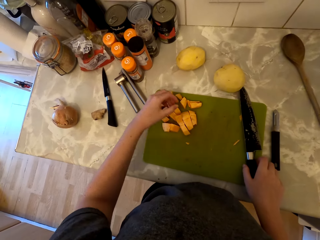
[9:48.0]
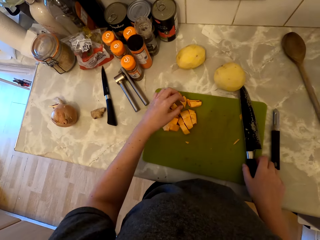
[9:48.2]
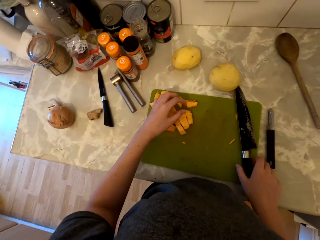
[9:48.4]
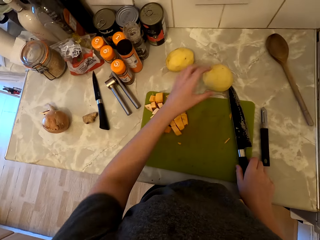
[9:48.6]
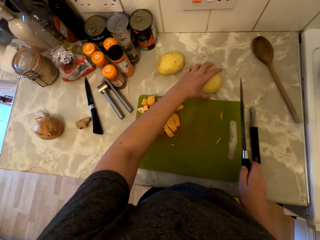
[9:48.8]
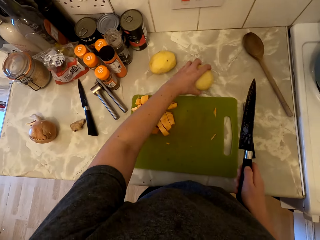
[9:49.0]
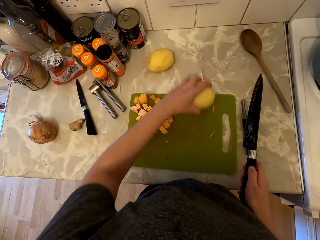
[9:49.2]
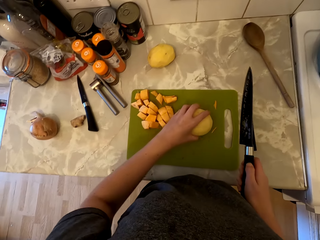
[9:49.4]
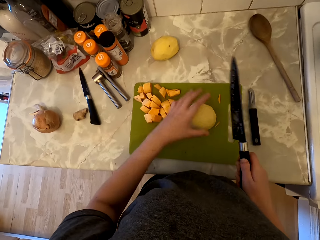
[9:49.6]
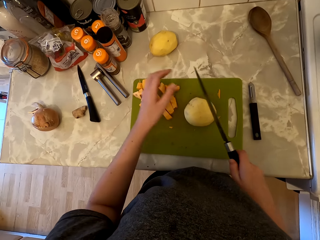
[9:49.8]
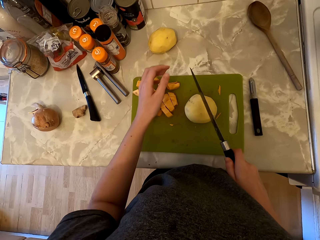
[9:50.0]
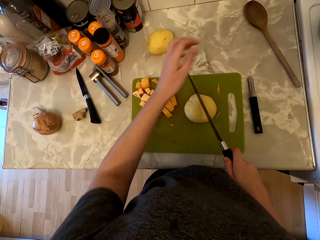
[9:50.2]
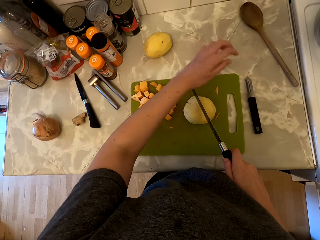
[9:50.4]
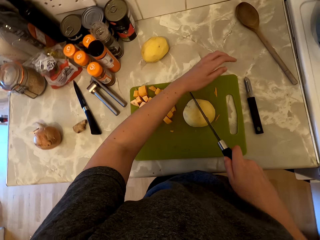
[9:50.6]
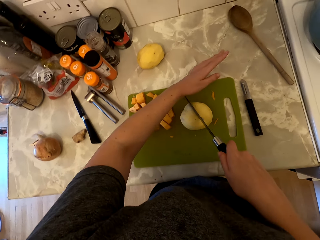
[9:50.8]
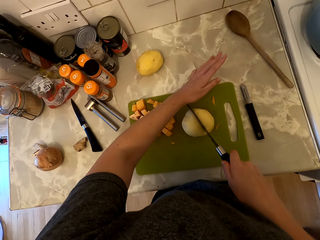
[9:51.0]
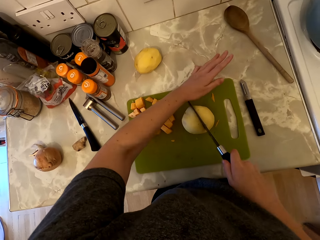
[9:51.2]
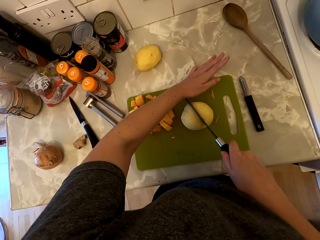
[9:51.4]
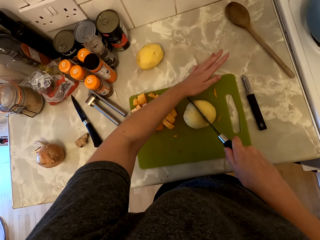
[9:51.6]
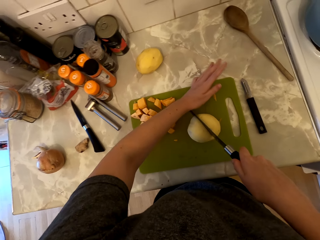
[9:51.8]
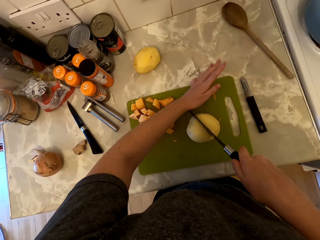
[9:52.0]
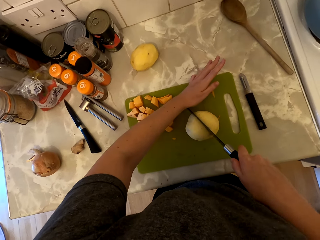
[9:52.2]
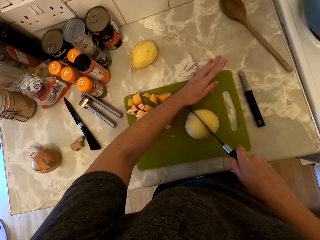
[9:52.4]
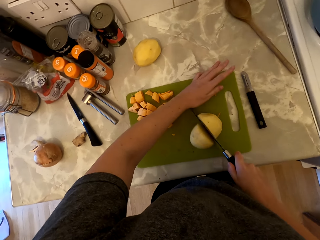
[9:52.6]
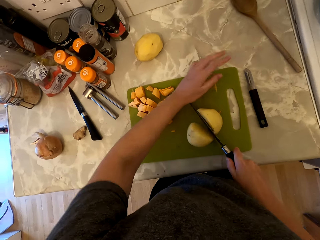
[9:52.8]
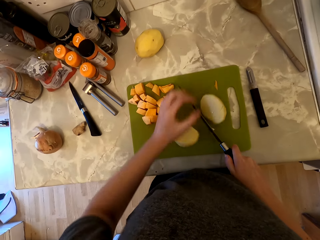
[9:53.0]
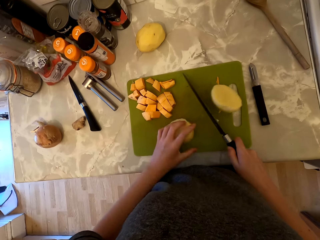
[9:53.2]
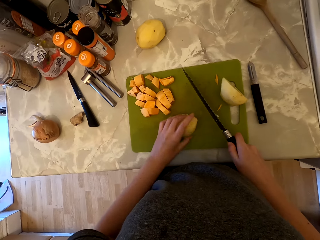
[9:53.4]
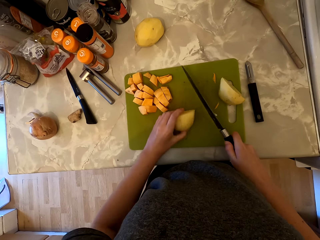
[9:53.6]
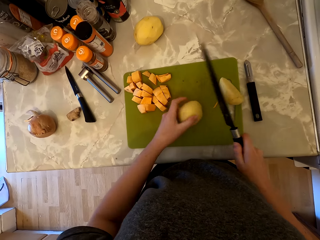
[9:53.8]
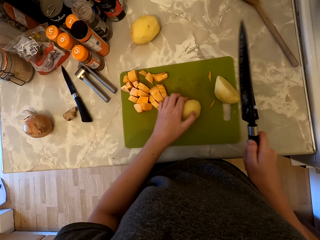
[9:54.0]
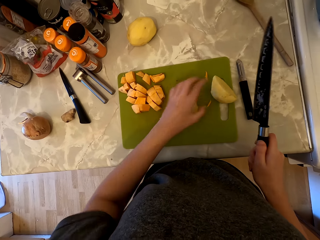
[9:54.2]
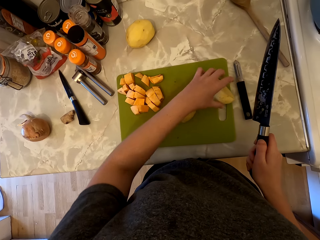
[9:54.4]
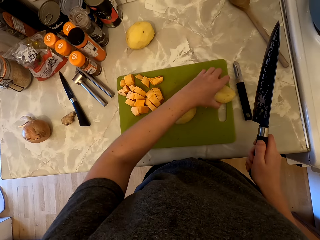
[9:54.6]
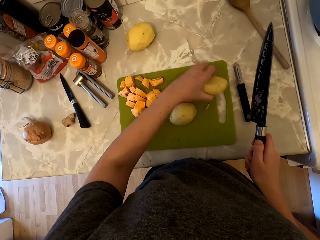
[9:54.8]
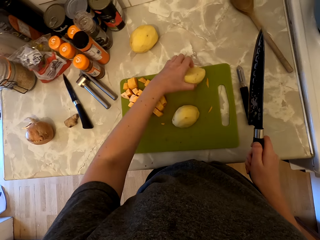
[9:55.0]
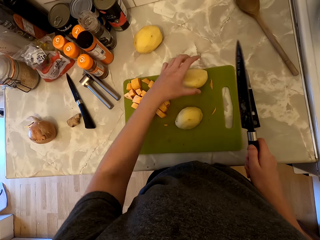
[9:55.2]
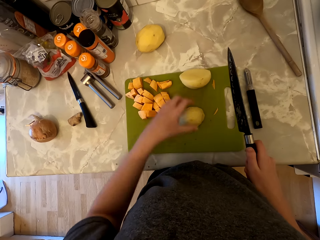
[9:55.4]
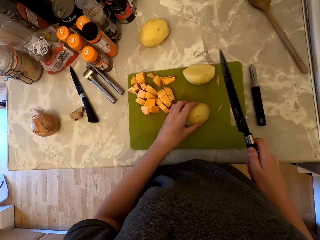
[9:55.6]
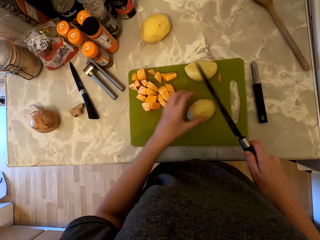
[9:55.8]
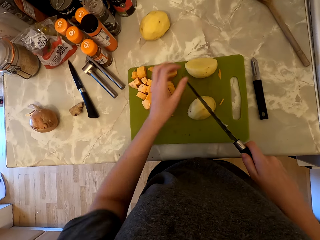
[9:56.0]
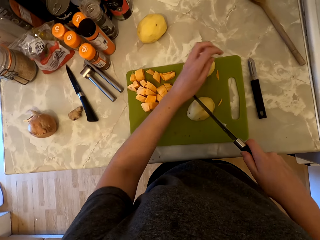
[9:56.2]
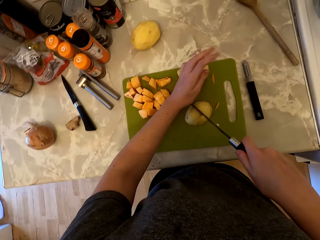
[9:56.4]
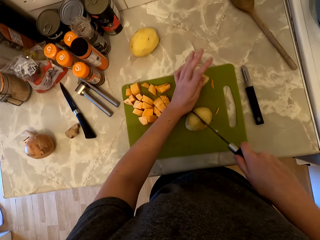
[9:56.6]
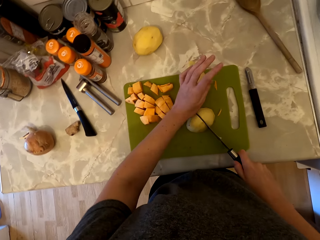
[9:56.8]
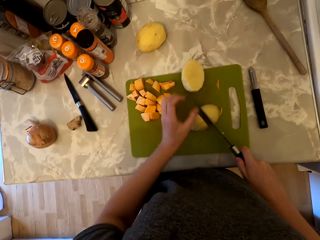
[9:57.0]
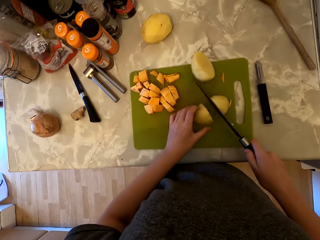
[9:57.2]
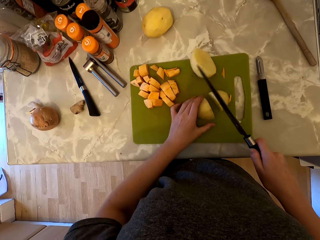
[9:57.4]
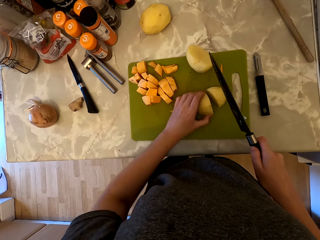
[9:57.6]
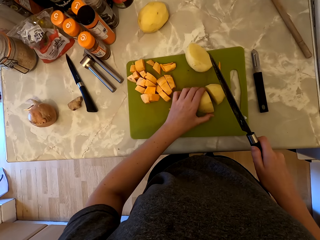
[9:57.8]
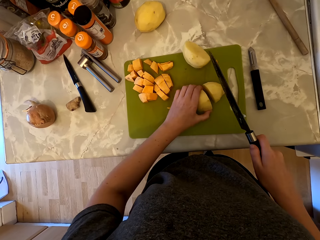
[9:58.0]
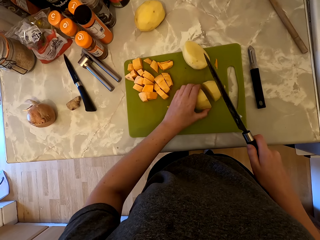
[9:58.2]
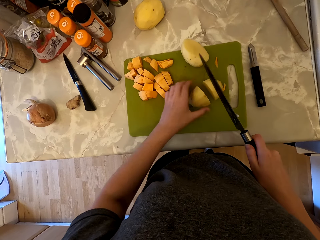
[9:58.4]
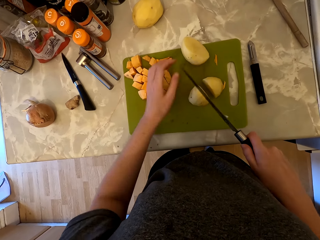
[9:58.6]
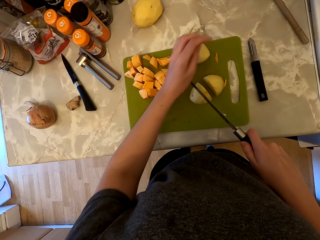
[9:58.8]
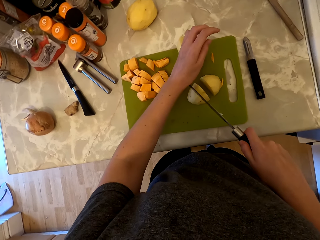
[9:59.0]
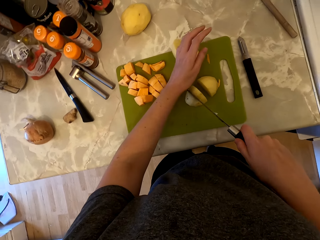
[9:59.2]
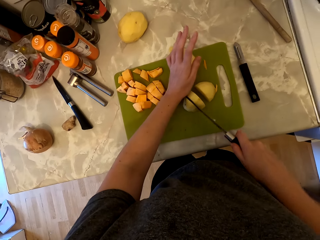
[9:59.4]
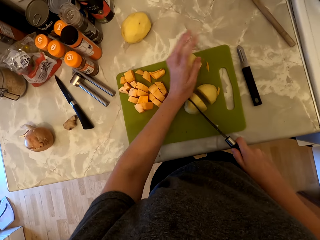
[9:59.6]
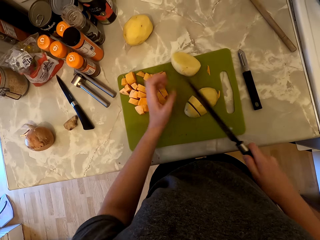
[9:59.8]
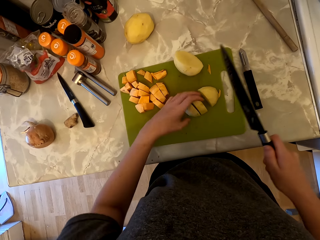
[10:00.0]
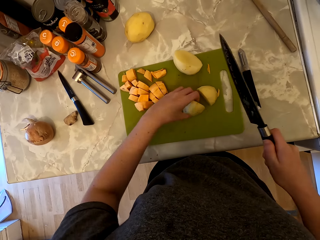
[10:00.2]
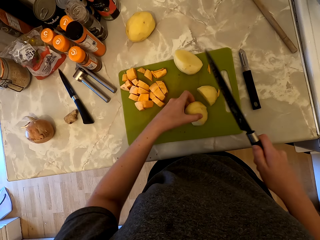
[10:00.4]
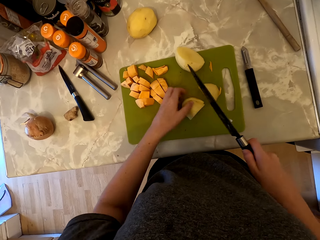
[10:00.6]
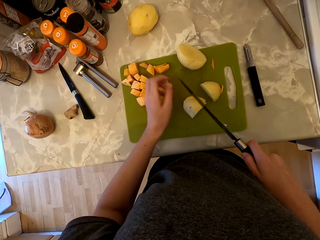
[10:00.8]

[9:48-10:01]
The camera wearer places the knife on the chopping board. They pick a piece of sweet potato on the countertop and place the sweet potato on the chopping board. They pick the knife on the chopping board. They pick a potato on the countertop and place the potato on the chopping board. They hold the knife with both hands and cut the potato into two. They place the potato upside down. They pick the potato on the chopping board and place the potato on the chopping board. They hold the knife with both hands and cut the potato into two. They hold the knife with both hands.

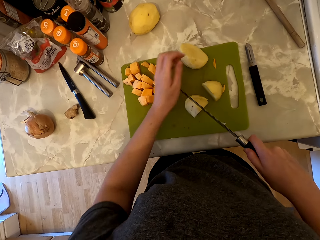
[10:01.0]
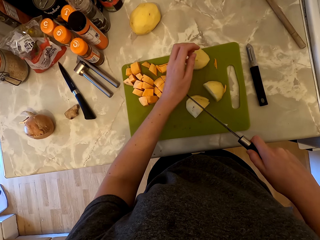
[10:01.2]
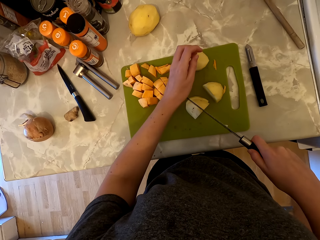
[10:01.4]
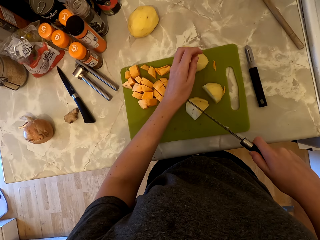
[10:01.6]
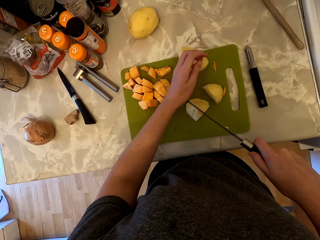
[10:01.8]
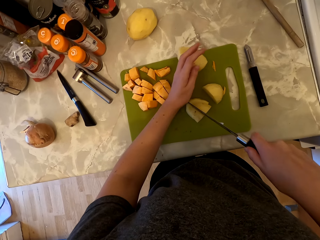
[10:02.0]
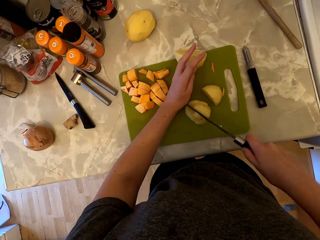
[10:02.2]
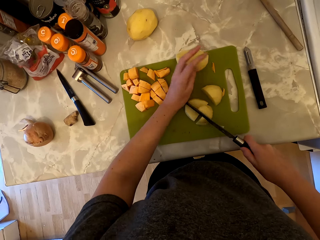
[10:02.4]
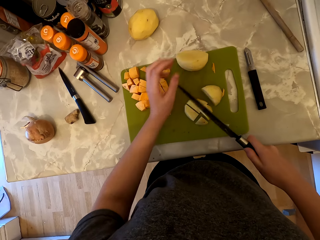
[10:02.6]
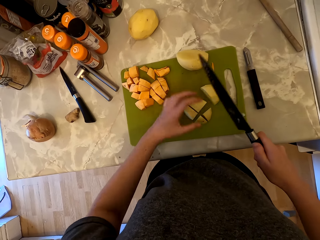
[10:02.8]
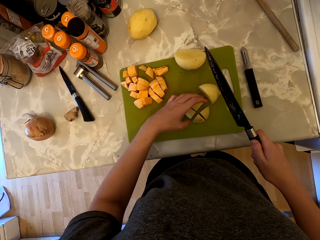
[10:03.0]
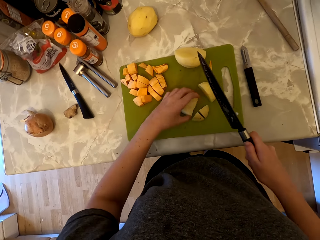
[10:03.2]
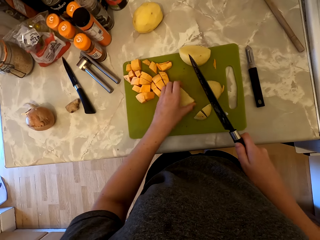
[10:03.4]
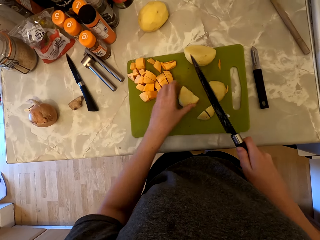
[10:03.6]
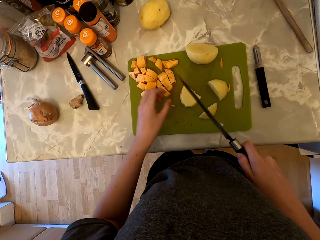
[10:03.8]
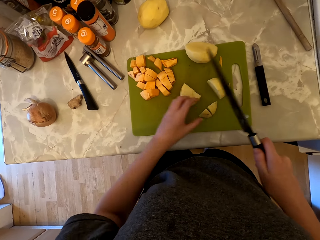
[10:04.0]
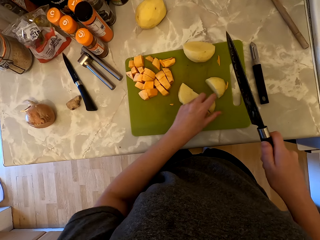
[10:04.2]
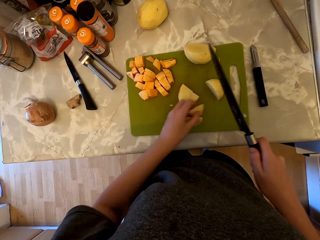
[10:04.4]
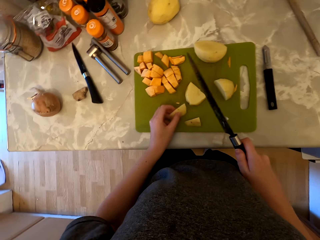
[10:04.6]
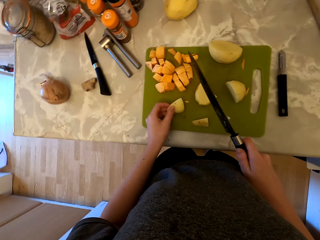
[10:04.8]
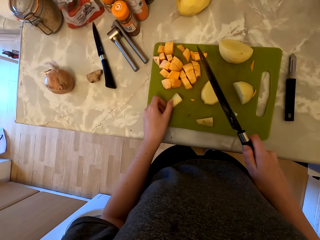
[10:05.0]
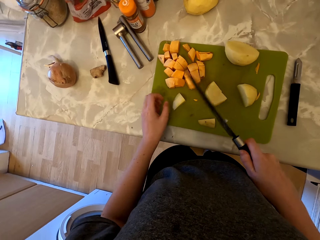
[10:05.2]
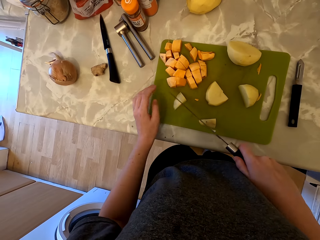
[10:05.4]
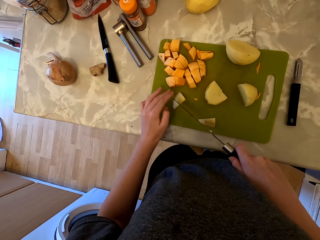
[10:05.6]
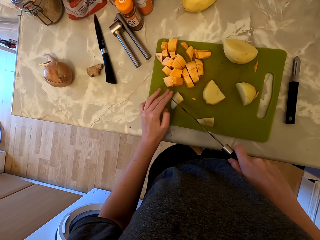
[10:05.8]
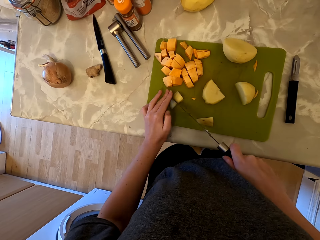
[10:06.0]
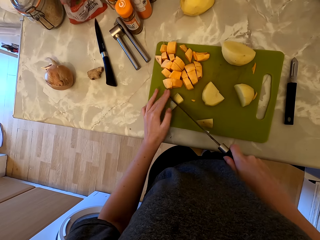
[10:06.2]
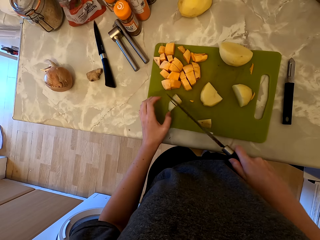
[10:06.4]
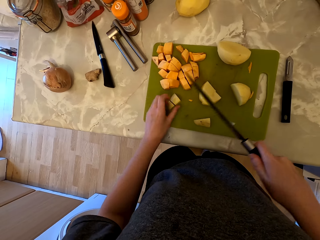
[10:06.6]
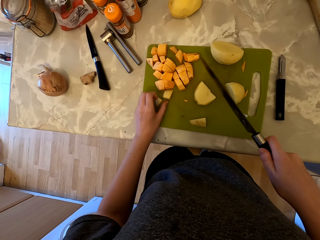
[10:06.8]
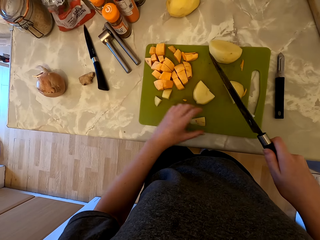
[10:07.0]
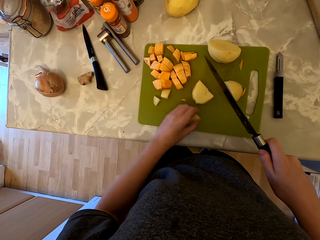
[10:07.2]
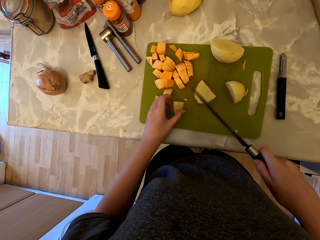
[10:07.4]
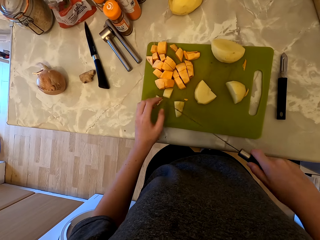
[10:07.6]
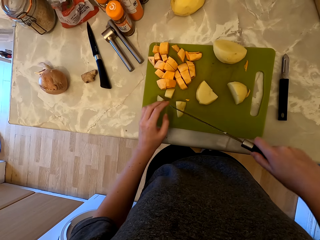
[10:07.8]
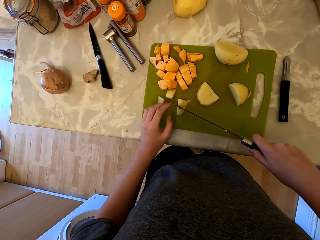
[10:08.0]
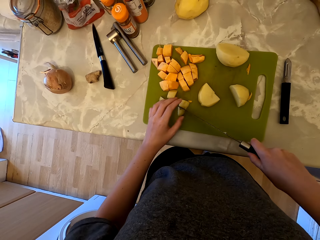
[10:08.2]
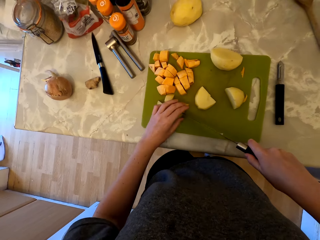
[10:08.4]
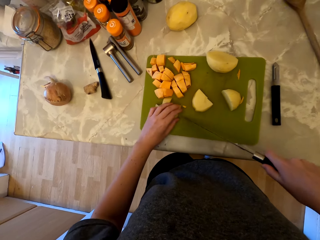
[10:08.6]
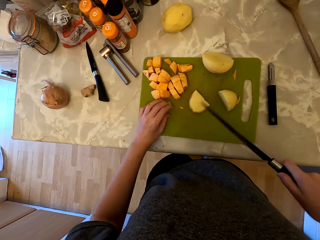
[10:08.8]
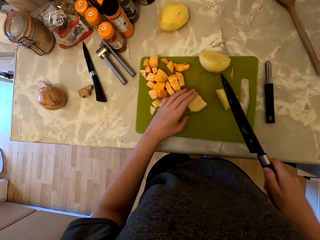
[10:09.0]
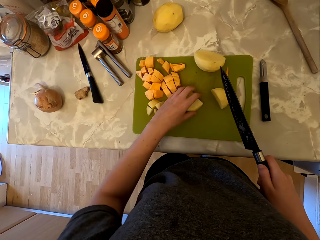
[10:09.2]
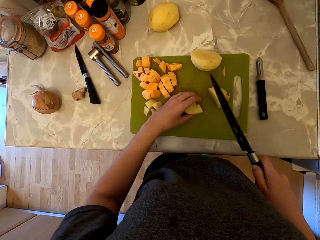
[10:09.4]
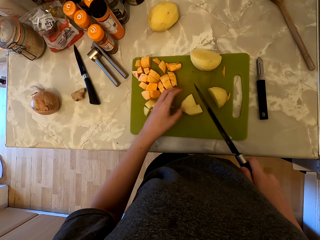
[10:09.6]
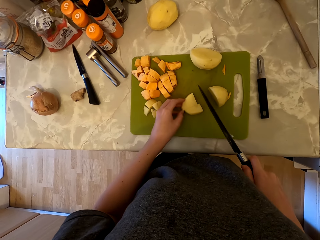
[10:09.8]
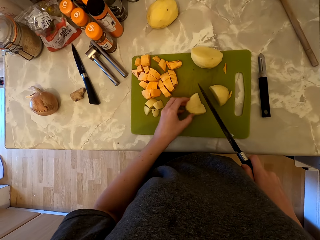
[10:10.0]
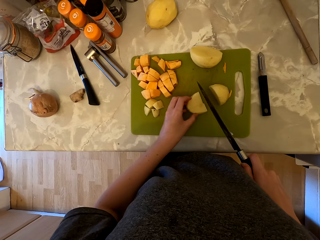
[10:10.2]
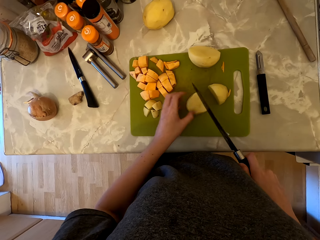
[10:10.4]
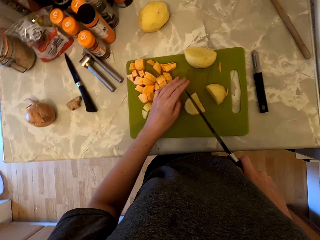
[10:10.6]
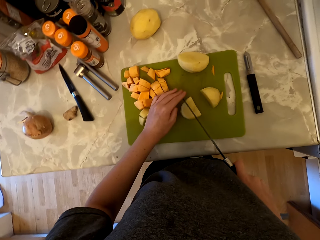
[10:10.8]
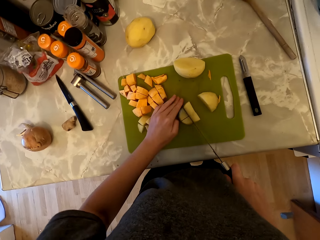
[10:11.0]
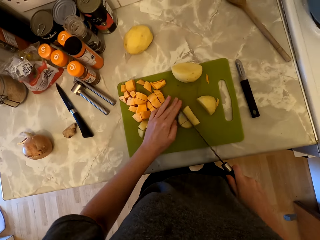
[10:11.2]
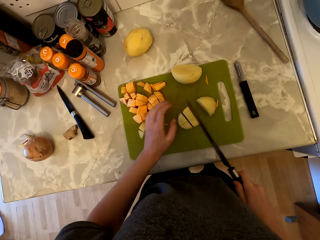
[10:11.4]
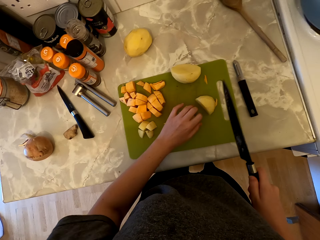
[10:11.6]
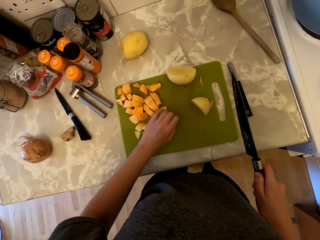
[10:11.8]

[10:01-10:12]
The camera wearer cuts the sweet potato into pieces. They hold the knife with both hands and cut the sweet potato into pieces. They hold the knife with both hands and cut the sweet potato into pieces.
